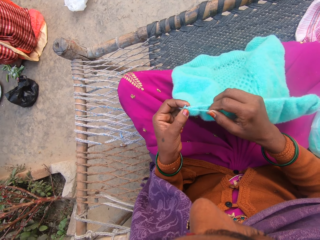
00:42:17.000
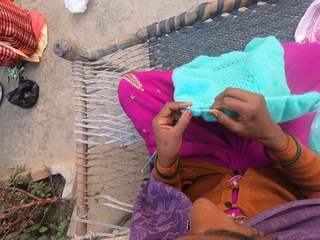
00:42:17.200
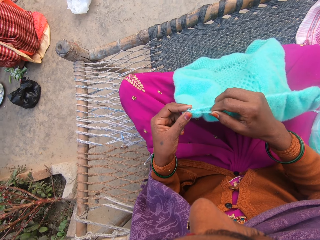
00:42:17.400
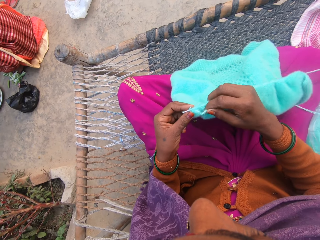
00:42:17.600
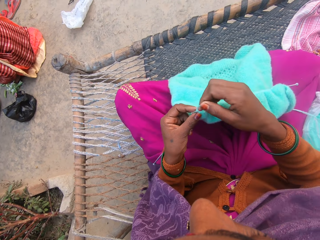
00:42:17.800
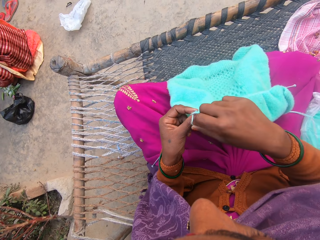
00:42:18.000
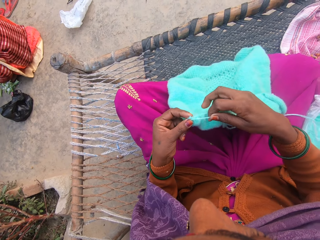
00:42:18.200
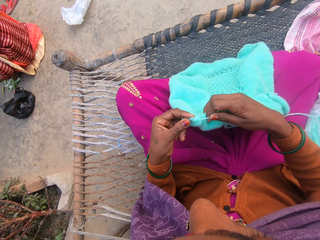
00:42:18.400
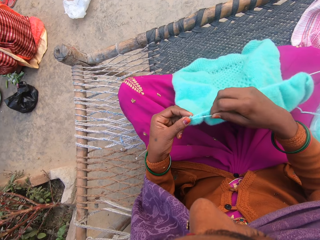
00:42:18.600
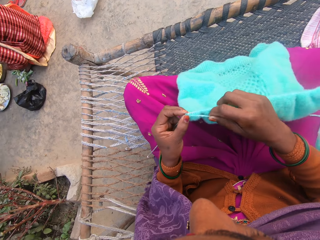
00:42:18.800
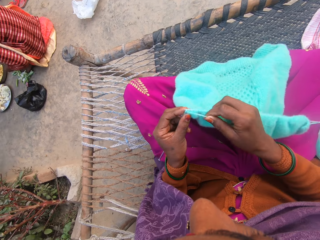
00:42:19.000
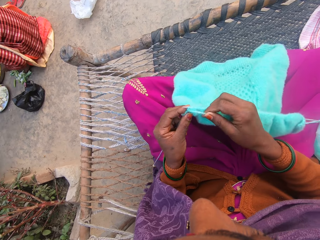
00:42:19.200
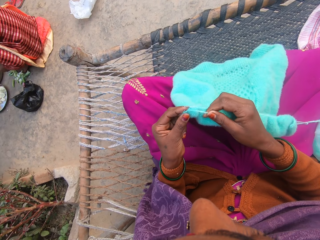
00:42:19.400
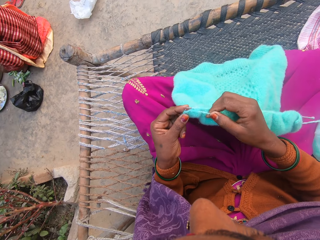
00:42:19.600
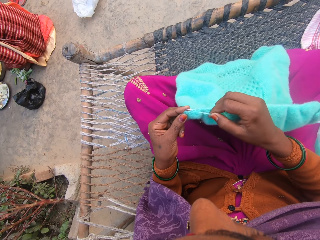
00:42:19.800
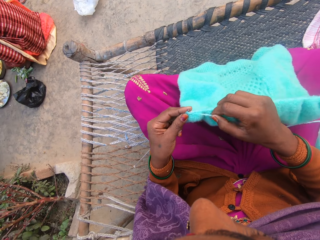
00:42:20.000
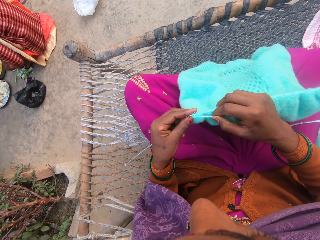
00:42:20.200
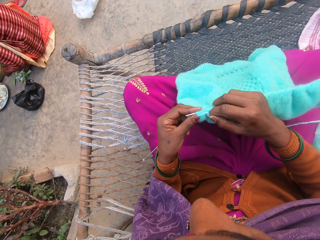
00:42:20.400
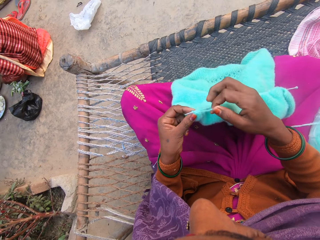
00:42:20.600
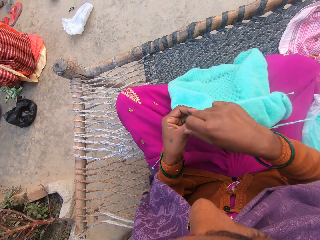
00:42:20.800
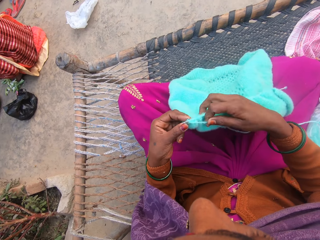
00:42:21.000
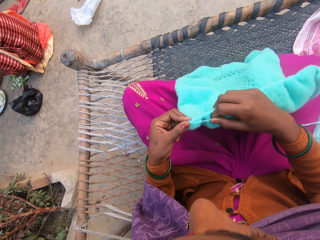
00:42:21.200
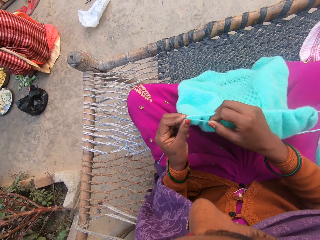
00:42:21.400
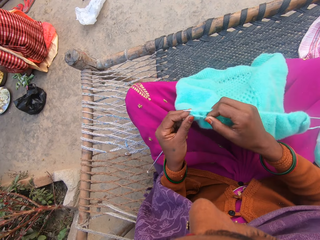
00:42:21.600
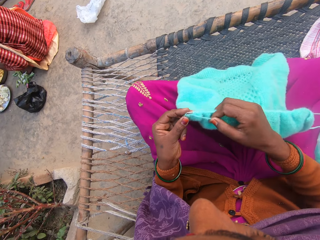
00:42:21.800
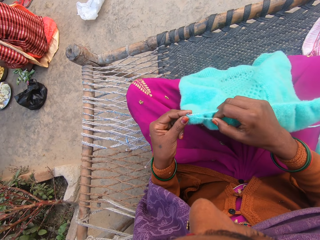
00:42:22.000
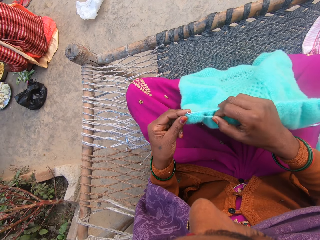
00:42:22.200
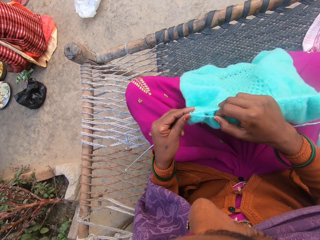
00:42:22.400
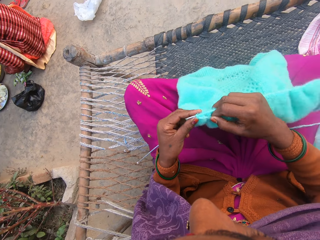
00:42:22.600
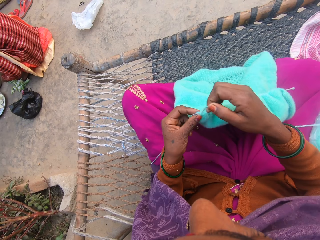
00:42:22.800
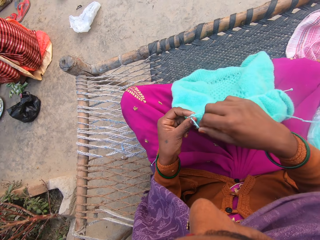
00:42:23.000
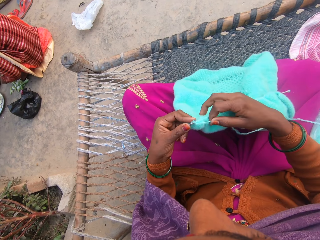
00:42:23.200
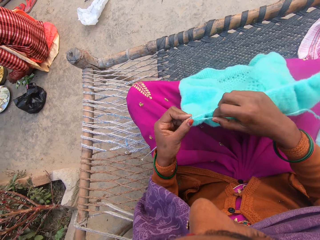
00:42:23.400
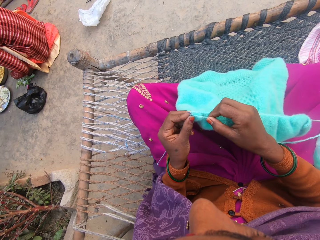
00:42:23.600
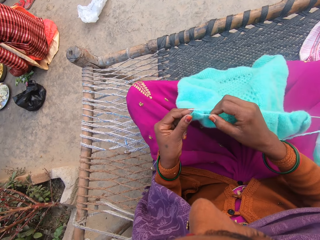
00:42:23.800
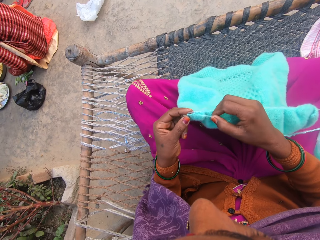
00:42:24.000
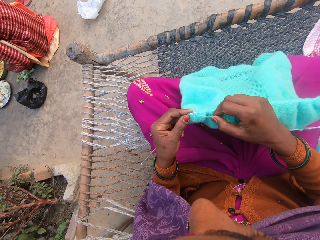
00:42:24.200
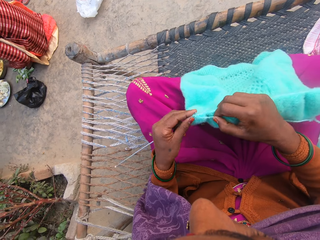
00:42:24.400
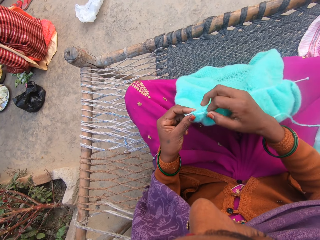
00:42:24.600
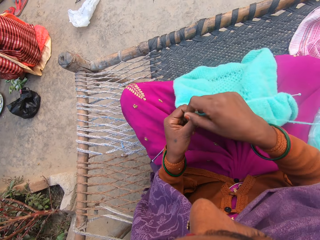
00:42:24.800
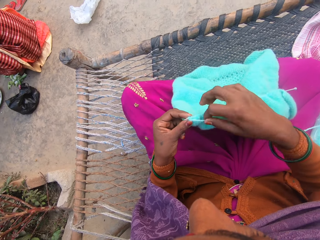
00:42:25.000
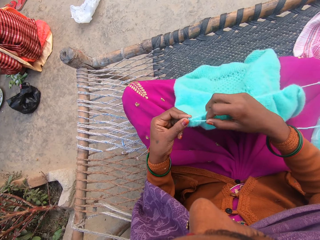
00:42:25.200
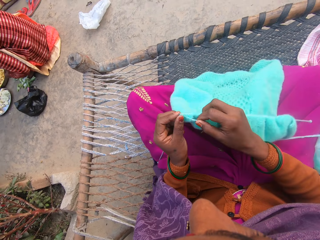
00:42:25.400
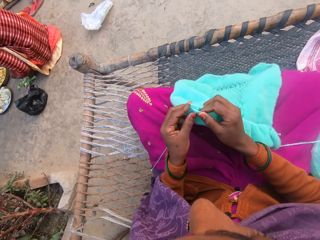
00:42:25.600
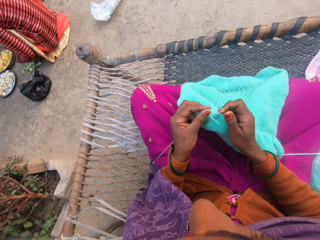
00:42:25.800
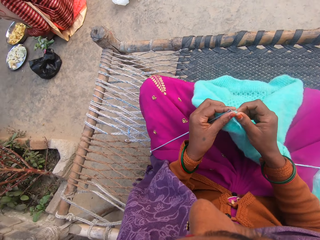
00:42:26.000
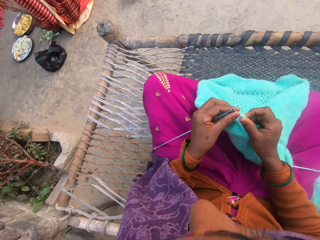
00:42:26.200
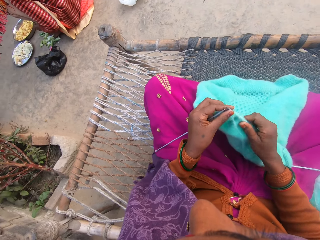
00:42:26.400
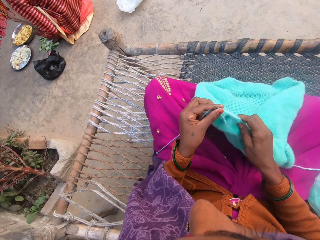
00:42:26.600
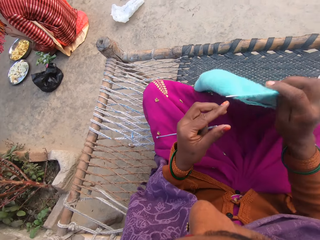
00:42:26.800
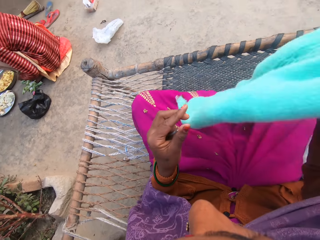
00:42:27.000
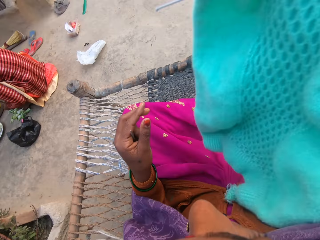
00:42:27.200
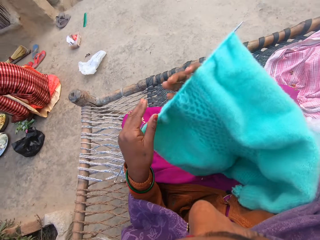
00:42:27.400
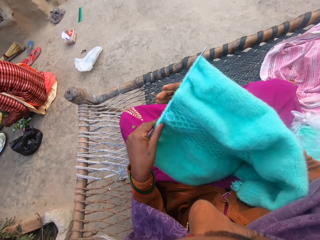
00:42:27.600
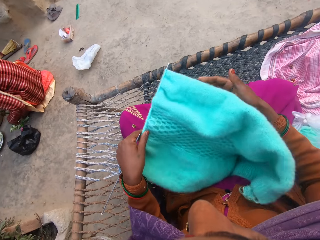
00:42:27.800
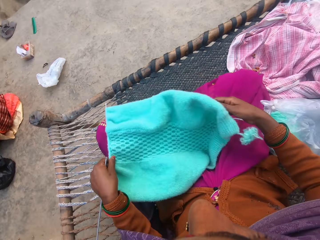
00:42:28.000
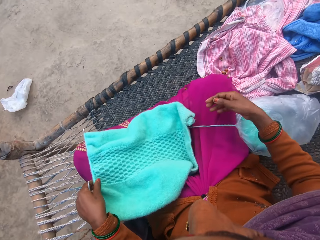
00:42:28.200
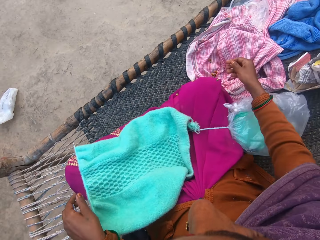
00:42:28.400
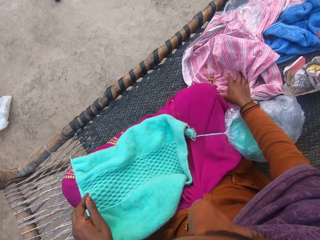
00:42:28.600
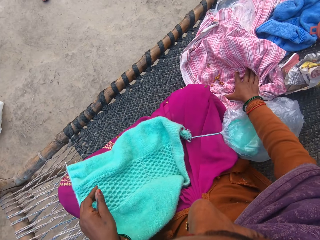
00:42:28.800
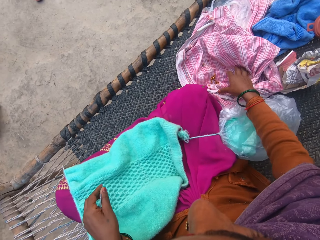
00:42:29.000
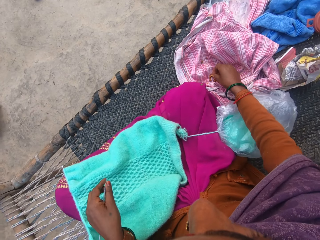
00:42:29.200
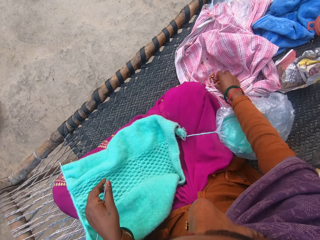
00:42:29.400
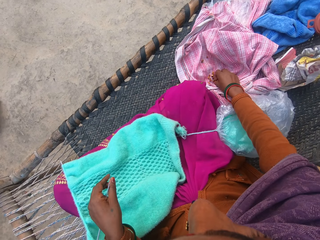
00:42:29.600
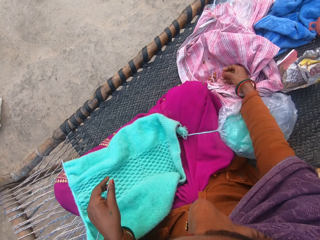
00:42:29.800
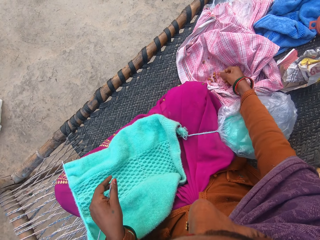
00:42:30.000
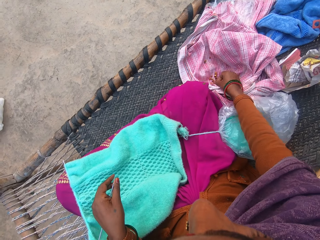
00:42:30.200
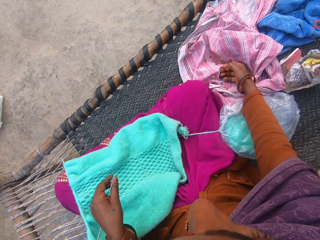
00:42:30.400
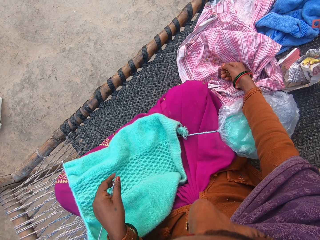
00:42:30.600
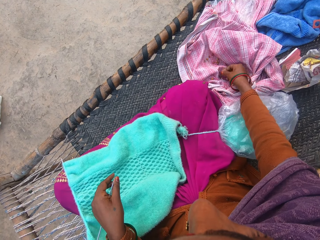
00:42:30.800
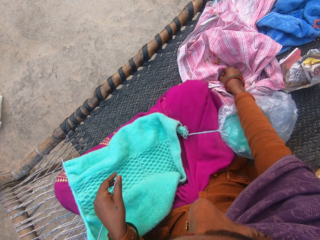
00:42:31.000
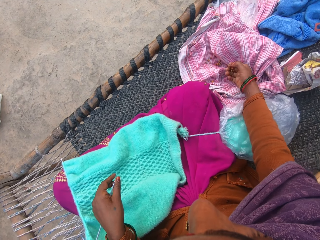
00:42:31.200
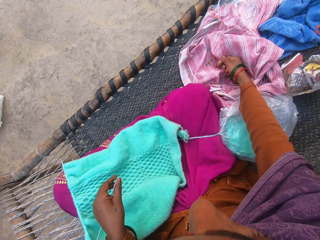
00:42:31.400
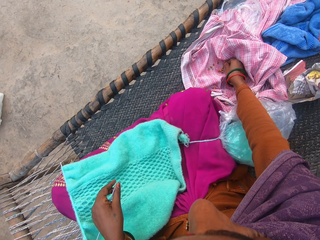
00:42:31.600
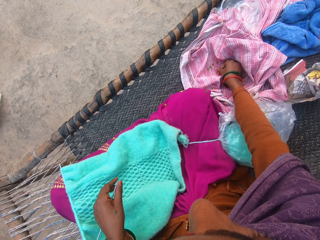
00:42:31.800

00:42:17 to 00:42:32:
The camera wearer rolls the thread on the crochet needle. She knits the fabric with crochet needles. She rolls the thread on the crochet needle. She knits the fabric with crochet needles. She rolls the thread on the crochet needle. She knits the fabric with crochet needles. She rolls the thread on the crochet needle. She knits the fabric with crochet needles. She talks to the girl. She pulls the fabric. She lifts the fabric. She puts the fabric on her legs. She pulls the fabric aside. She picks some groundnuts from the cloth with her right hand.

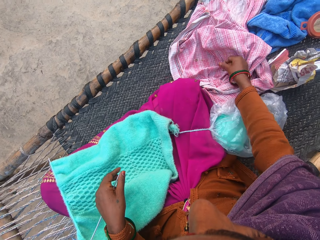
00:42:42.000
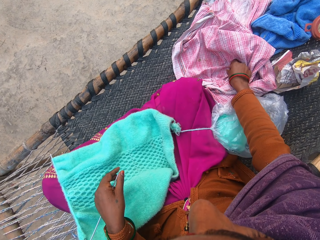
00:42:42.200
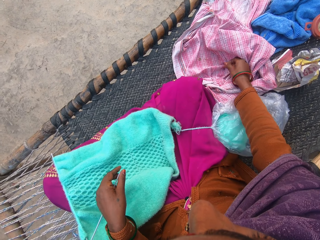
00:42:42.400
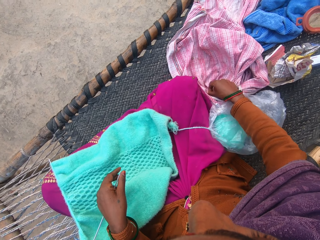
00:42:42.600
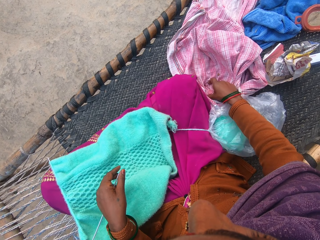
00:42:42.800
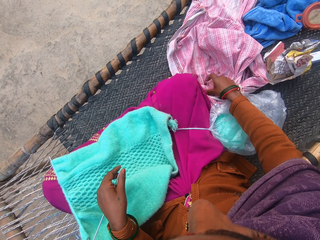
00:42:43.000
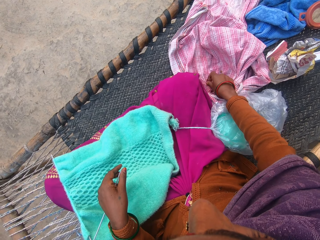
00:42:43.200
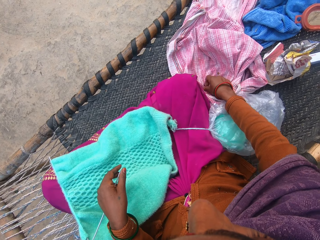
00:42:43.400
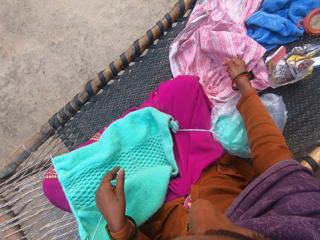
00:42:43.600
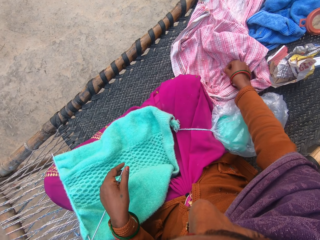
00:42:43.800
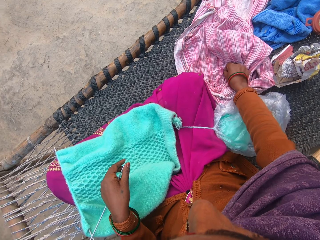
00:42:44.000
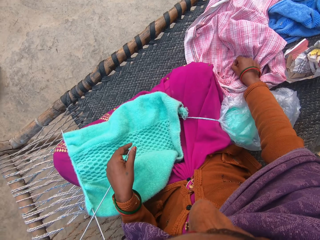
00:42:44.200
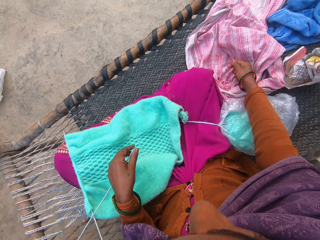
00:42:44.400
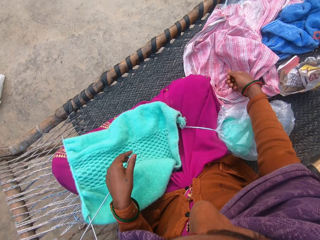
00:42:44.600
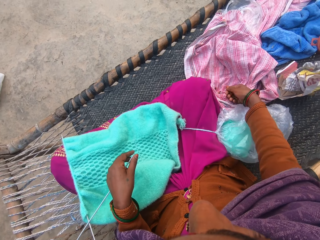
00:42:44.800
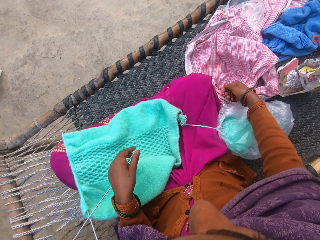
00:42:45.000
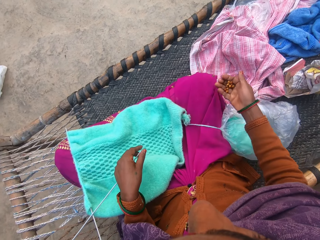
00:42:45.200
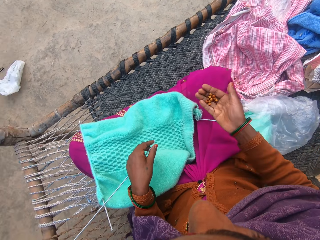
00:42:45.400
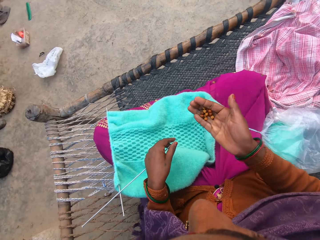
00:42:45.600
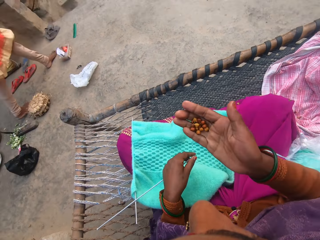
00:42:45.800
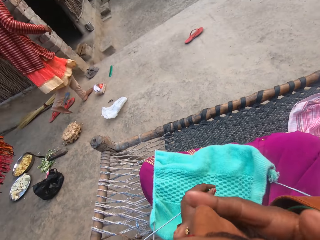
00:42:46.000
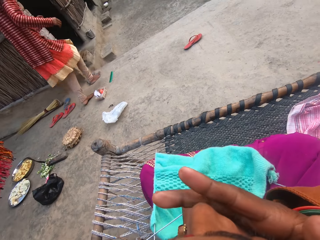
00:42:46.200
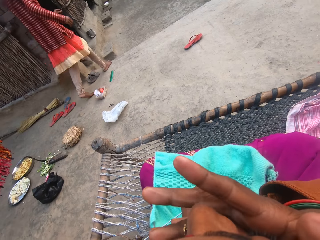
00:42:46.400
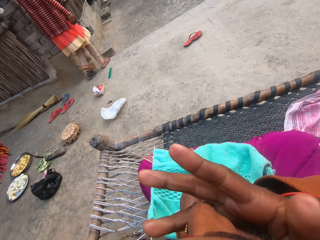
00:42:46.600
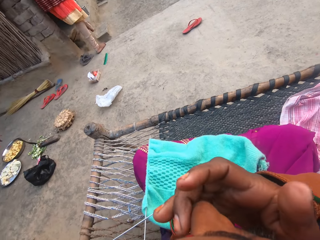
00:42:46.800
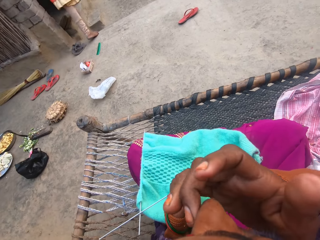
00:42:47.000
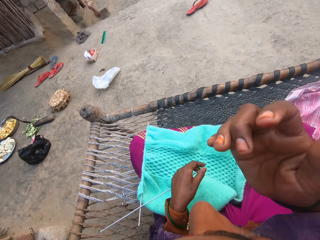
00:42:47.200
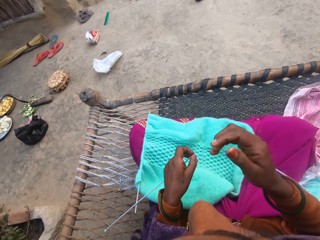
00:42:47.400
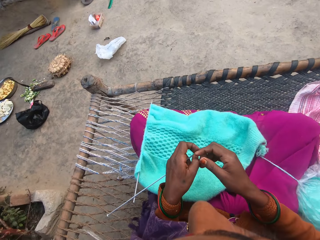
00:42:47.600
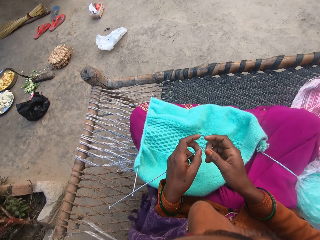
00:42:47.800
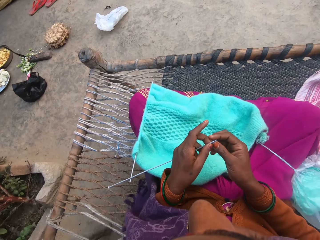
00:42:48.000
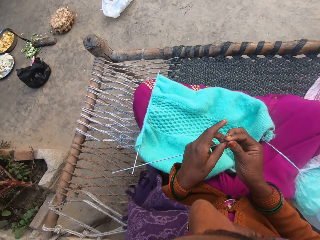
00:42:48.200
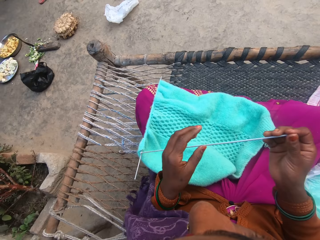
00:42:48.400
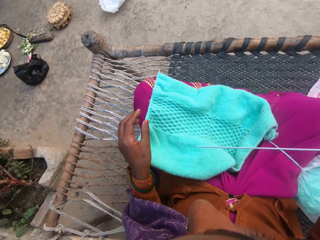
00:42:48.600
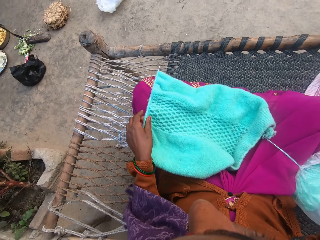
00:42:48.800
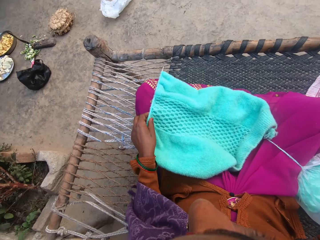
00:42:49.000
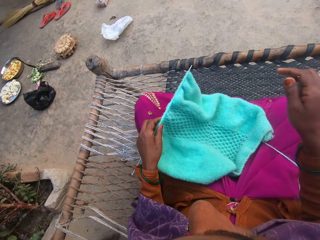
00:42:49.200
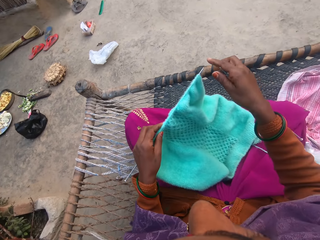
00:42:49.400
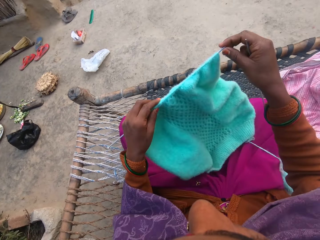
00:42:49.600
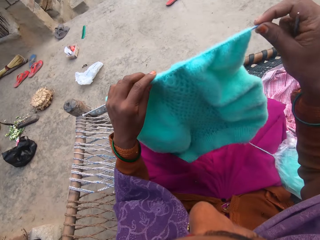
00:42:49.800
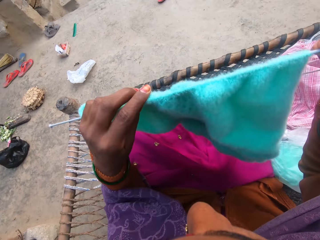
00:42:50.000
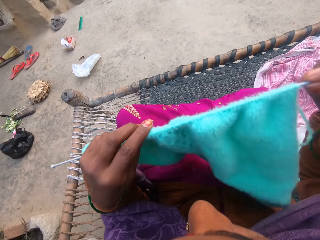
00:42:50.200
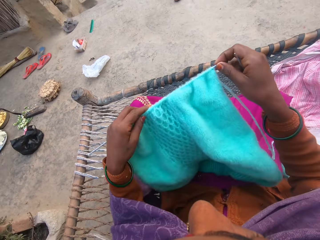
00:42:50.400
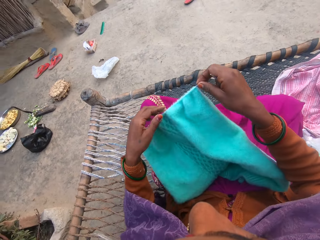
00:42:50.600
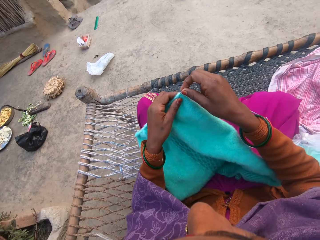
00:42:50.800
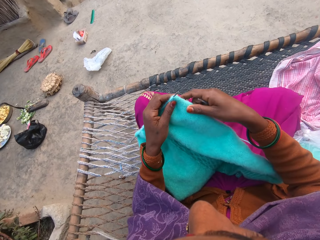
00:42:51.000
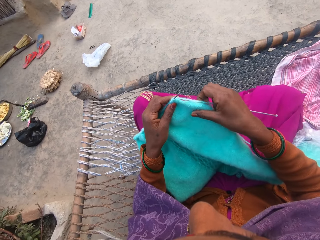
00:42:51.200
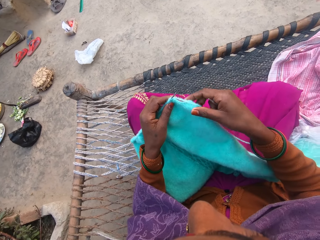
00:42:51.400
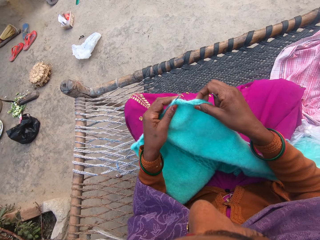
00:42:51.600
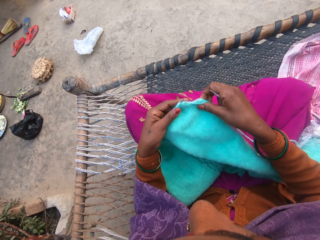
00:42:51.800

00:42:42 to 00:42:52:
The camera wearer puts the nuts in her mouth. A woman walks around the compound. The camera wearer holds the crochet needle with both hands. She pulls her hand off the crochet needle. She picks up the fabric. She lifts the fabric. She puts the fabric on her thighs. She pulls the fabric. She holds the fabric with both hands.
